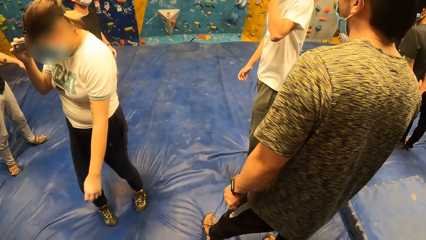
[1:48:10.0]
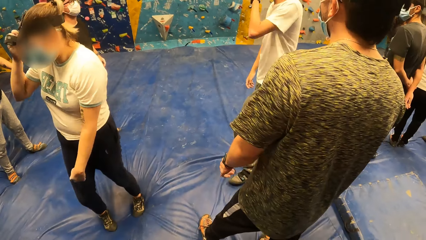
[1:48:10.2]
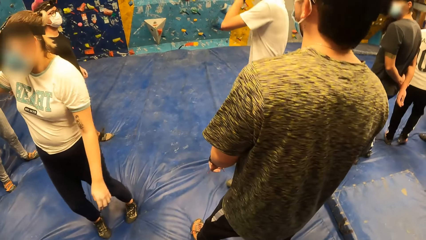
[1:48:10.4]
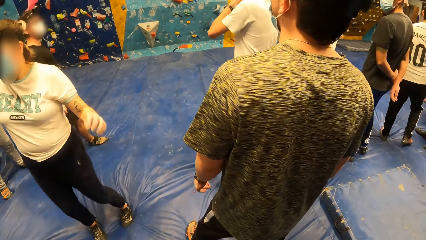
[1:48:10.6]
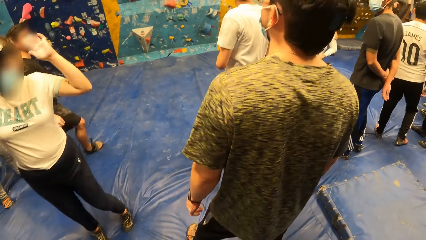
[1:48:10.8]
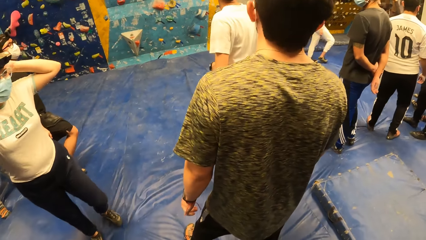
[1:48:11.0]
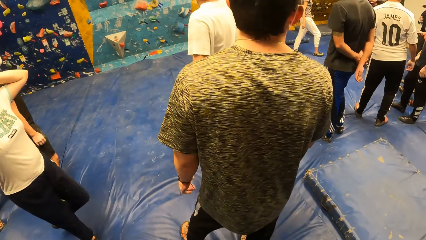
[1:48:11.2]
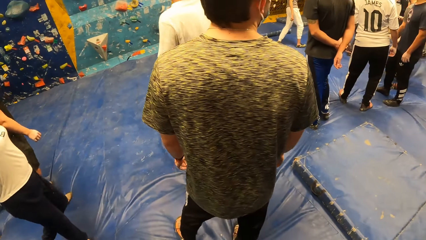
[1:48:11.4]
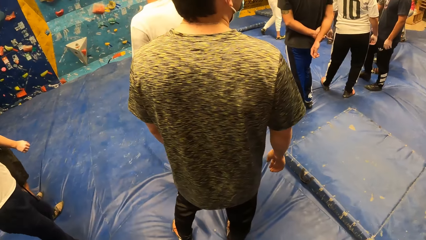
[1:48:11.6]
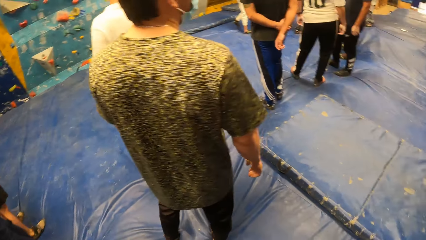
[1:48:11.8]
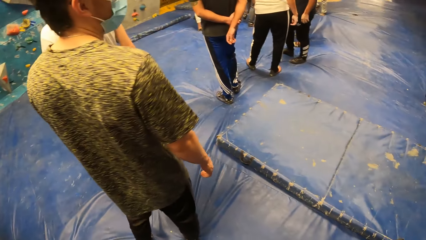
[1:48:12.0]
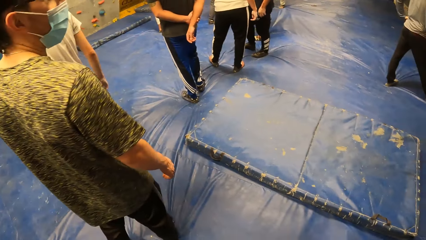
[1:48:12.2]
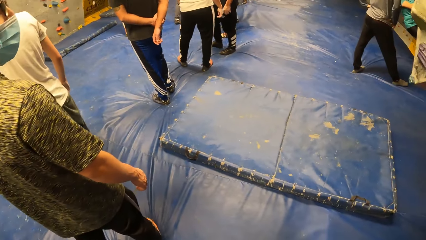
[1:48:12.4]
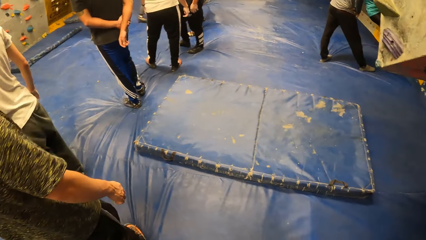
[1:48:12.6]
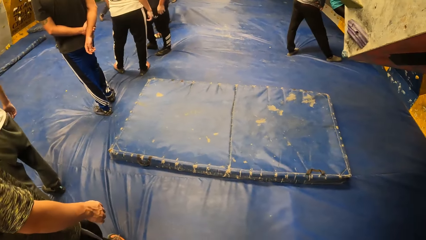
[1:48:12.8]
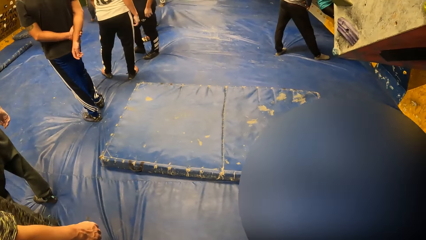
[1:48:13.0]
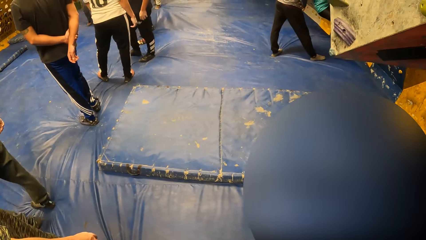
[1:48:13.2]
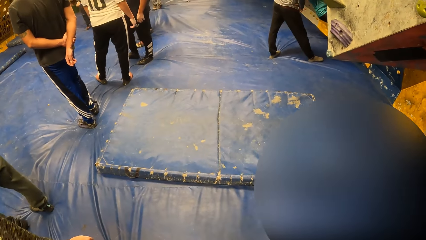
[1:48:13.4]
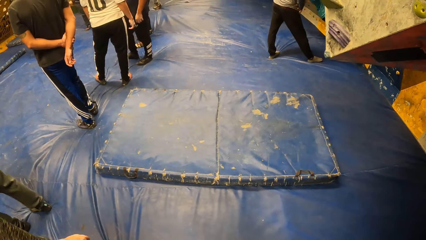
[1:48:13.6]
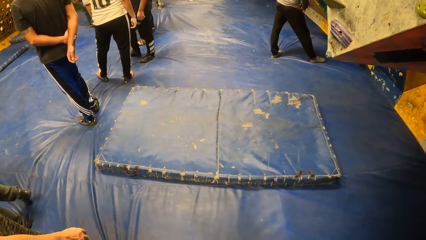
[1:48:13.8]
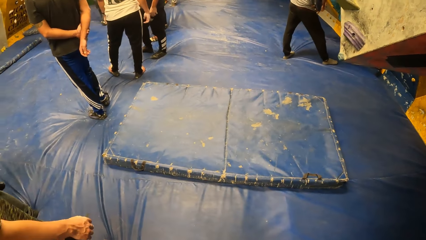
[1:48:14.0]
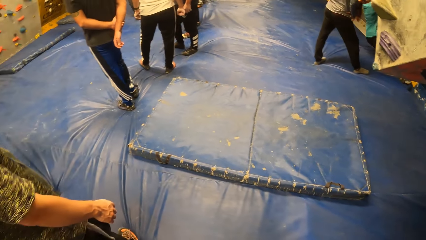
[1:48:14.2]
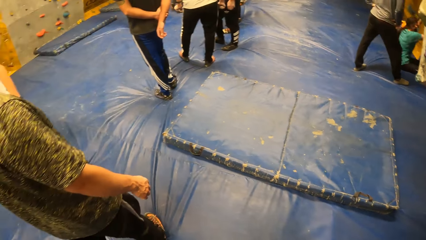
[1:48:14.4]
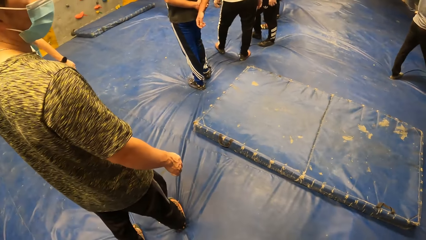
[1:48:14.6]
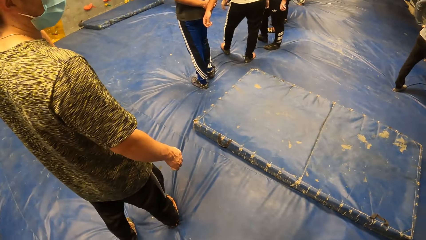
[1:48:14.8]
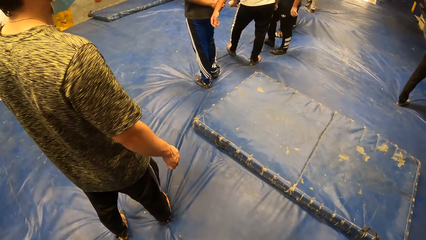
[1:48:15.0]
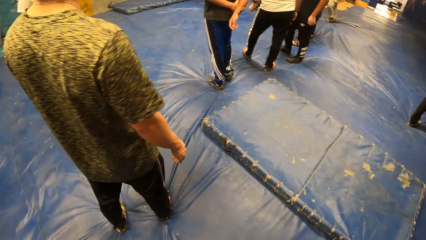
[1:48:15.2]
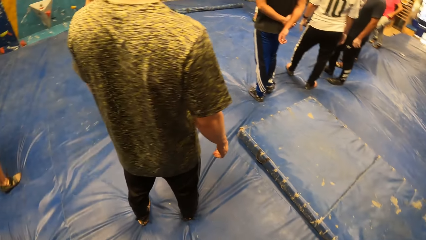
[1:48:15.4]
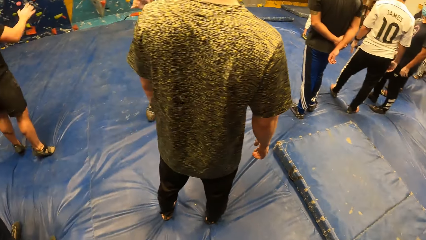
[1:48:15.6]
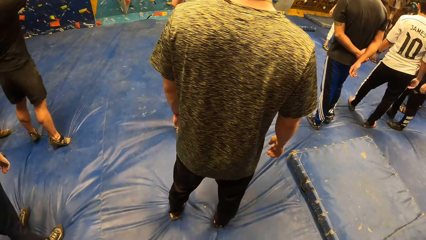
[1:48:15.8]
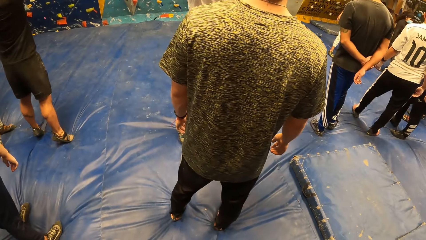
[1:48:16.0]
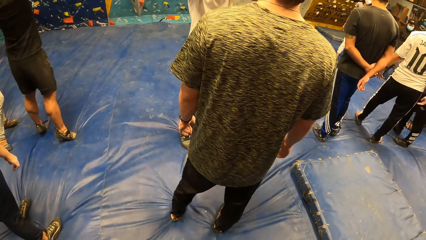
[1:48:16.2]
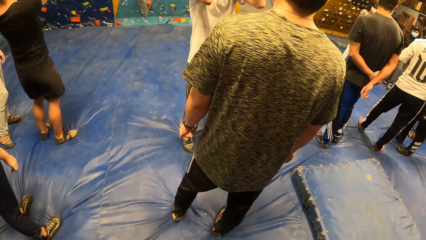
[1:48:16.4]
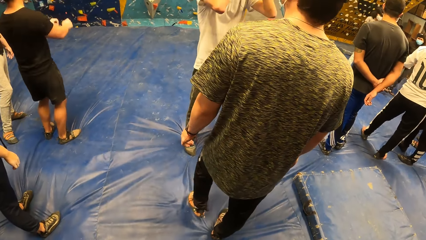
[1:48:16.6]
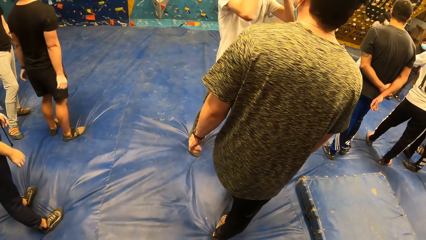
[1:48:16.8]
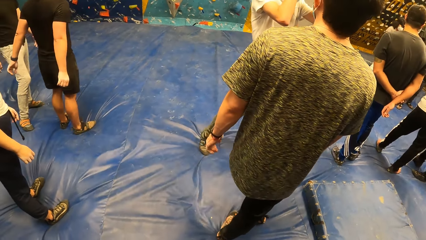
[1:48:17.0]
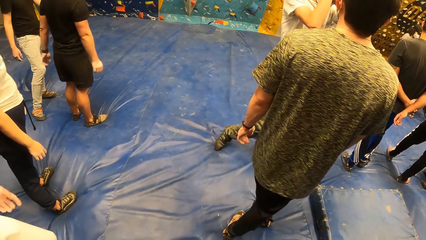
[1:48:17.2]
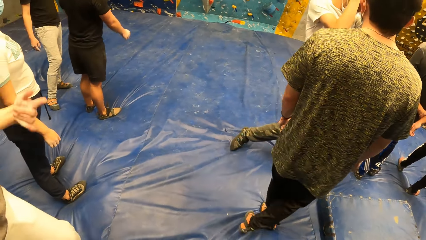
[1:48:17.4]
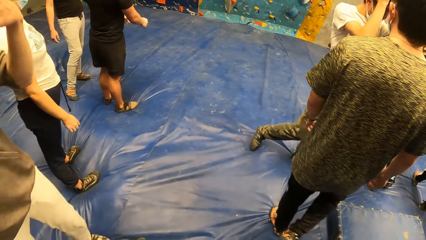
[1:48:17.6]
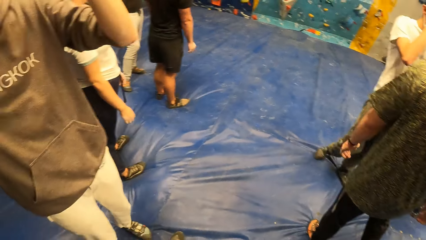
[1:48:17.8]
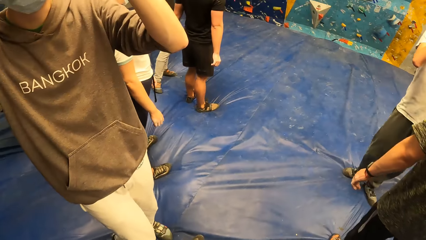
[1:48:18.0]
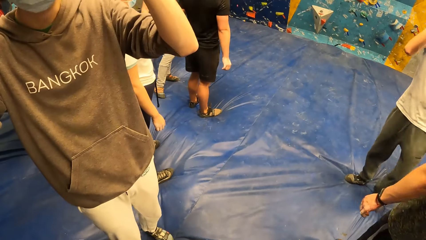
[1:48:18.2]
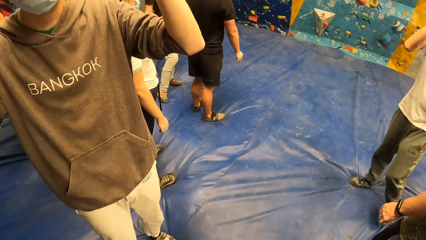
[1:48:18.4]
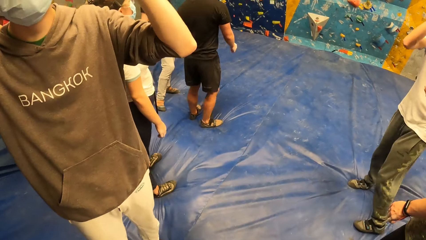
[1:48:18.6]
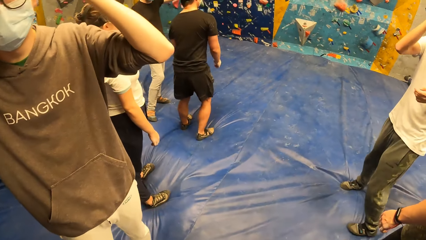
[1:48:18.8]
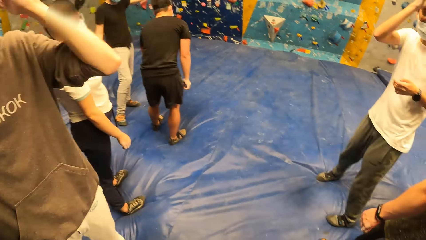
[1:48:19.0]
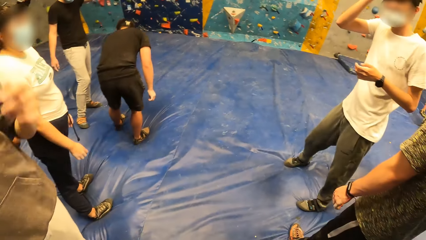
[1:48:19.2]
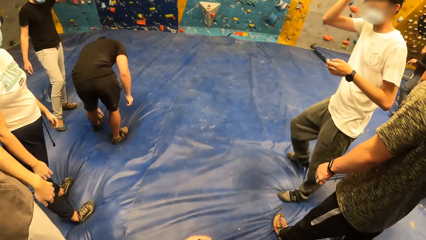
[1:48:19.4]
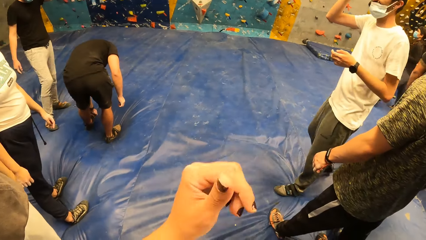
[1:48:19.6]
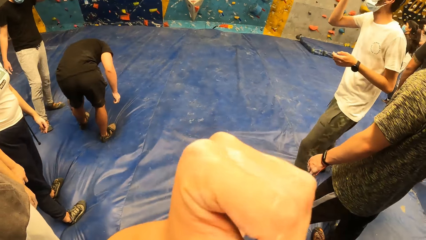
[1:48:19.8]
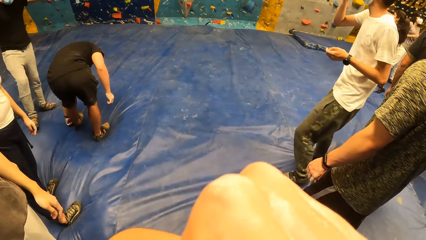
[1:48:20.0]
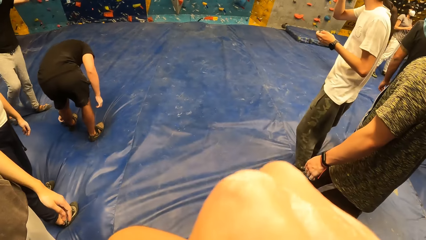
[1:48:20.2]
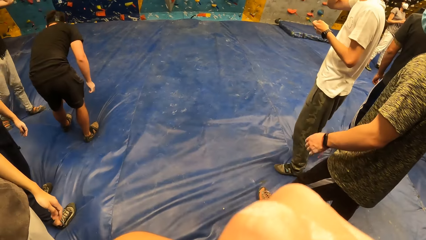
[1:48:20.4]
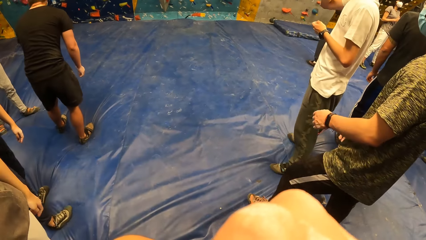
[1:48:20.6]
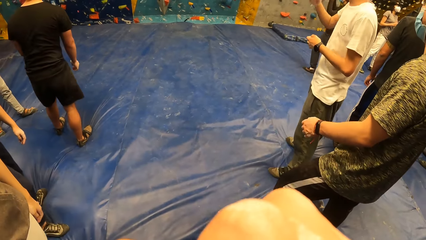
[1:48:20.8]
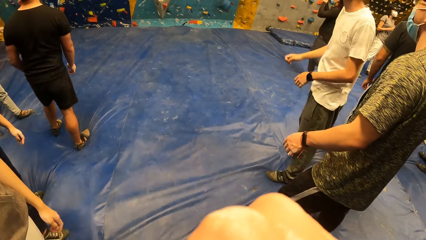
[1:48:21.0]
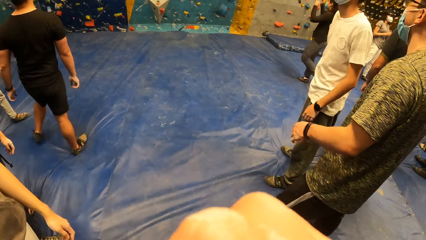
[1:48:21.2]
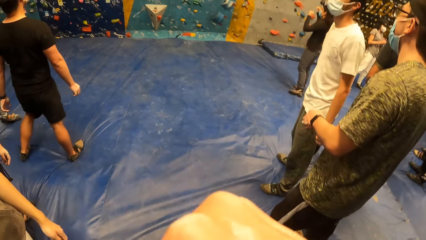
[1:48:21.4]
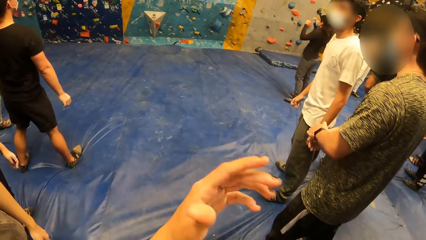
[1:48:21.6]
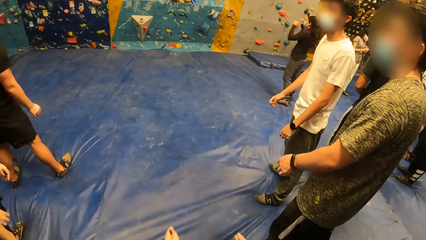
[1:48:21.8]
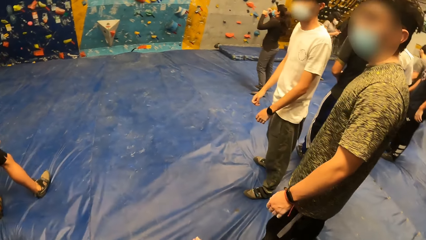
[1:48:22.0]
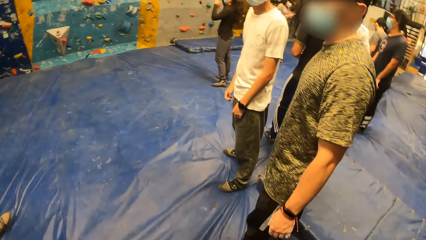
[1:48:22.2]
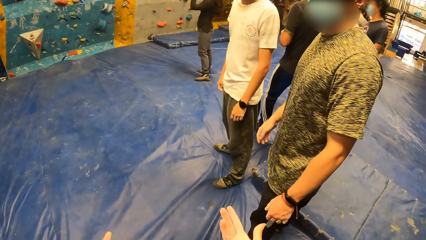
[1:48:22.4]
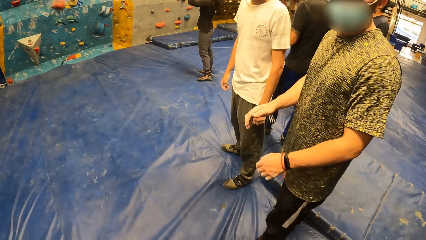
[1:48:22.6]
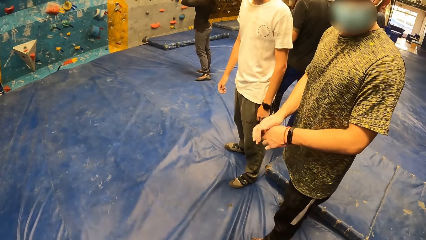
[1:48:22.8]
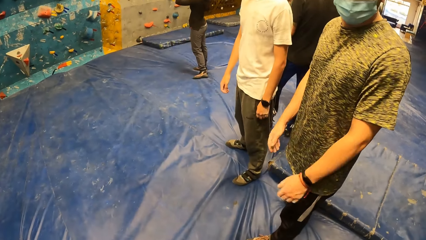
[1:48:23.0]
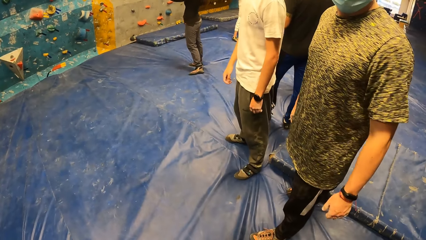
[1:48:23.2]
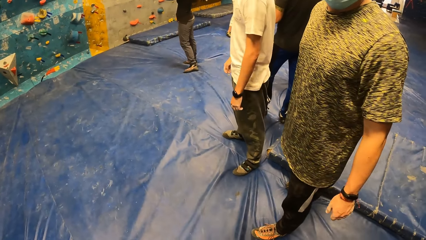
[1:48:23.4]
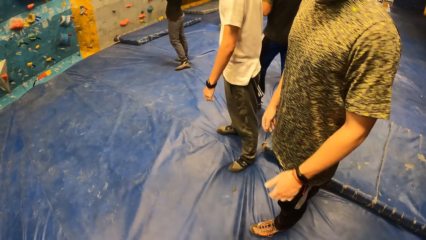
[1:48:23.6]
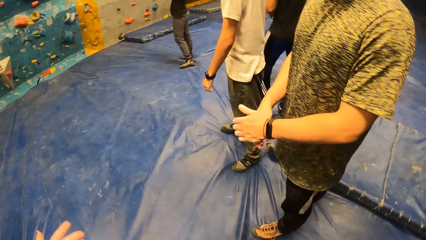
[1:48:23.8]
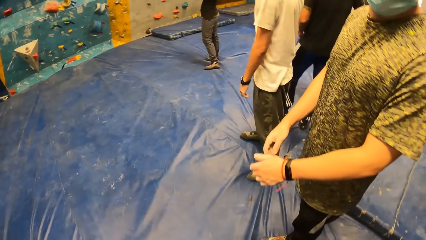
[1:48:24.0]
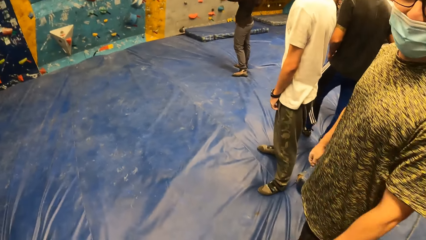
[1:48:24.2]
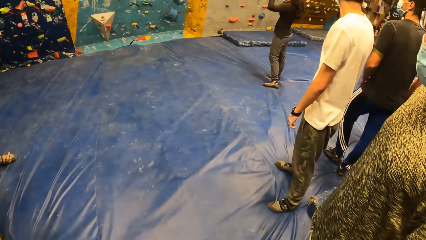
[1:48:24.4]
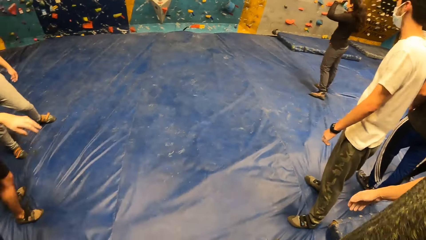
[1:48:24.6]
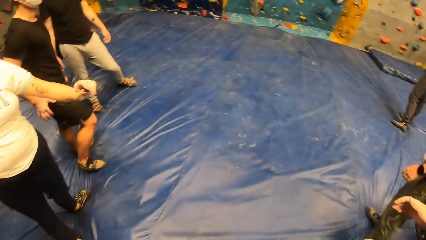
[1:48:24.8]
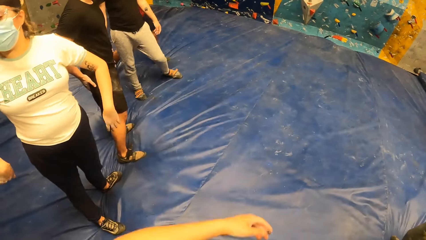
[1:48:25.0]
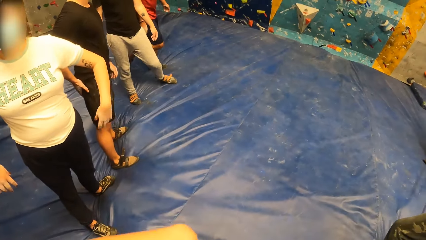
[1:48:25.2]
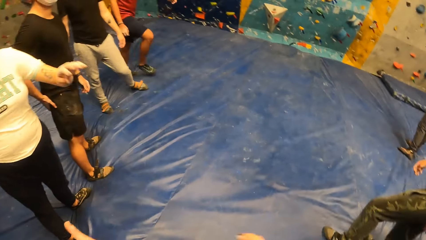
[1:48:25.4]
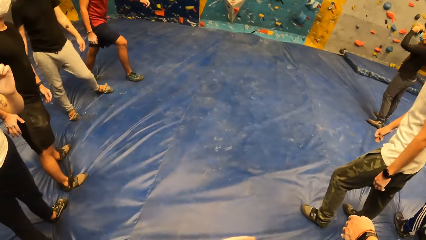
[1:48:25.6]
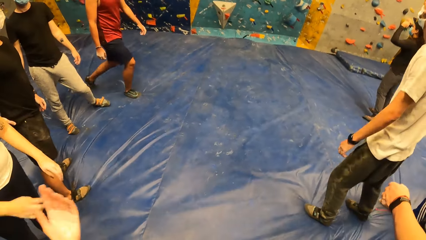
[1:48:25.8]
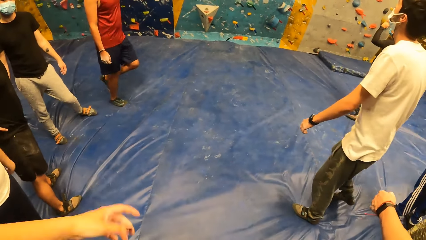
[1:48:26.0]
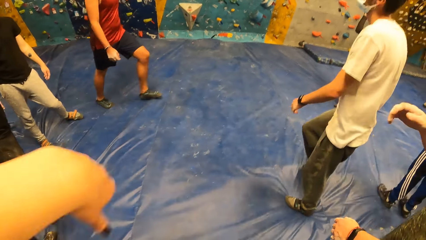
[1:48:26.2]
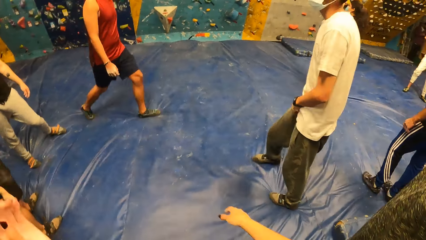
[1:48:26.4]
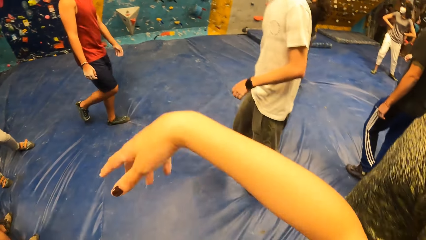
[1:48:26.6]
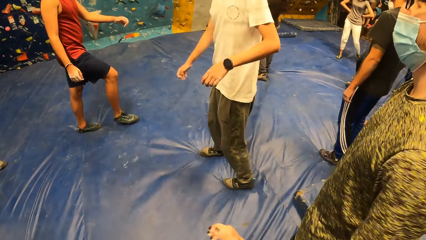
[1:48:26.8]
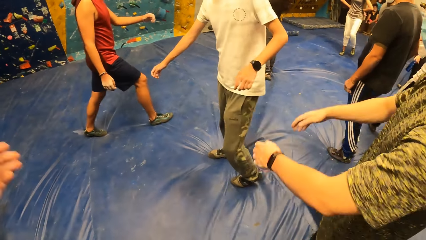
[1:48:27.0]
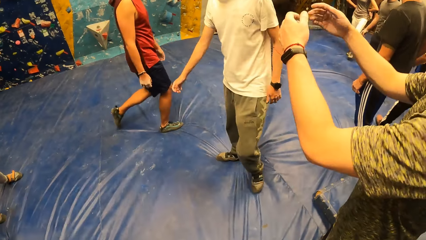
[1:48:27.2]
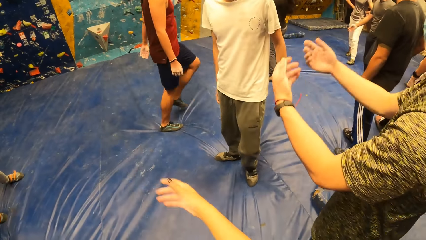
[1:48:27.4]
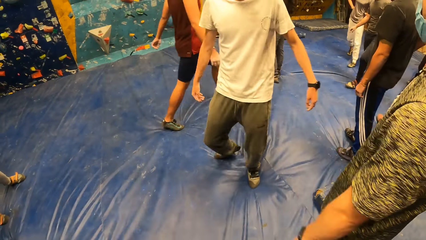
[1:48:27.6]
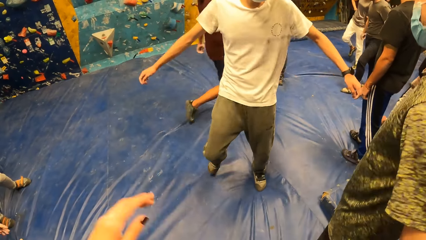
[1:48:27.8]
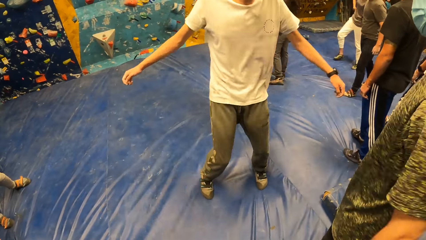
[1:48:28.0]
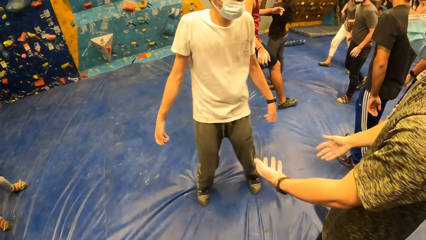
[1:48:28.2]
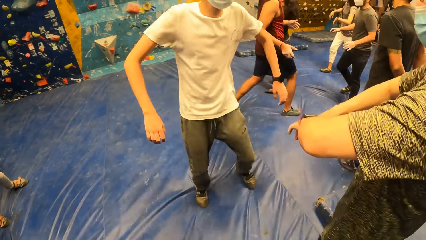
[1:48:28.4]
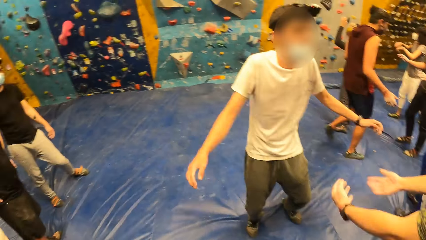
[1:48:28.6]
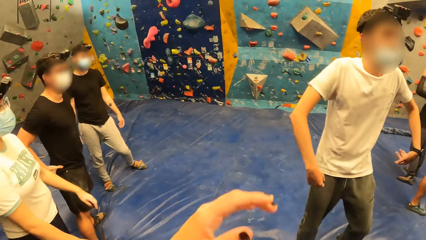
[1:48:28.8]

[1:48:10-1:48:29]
The camera wearer adjusts her nose mask with her left hand. She does exercises. She dances.
